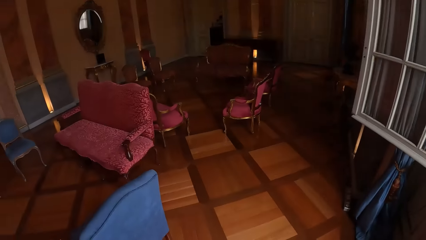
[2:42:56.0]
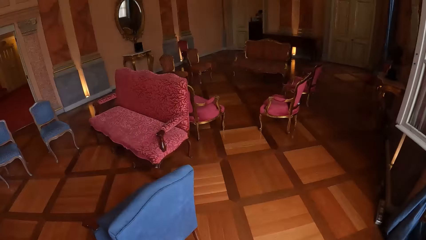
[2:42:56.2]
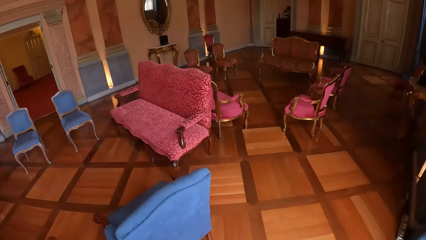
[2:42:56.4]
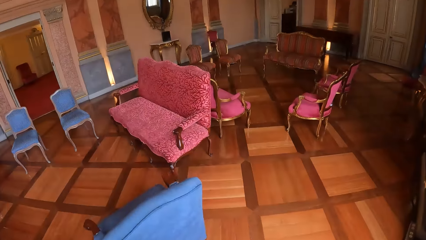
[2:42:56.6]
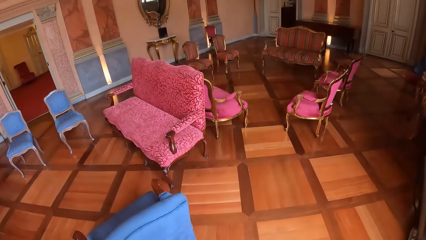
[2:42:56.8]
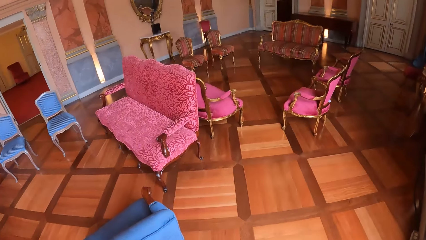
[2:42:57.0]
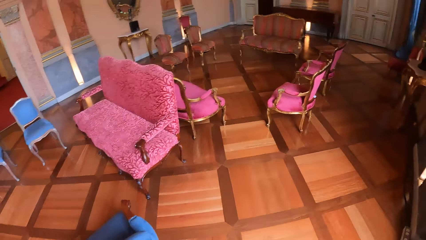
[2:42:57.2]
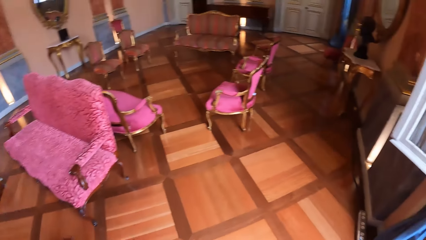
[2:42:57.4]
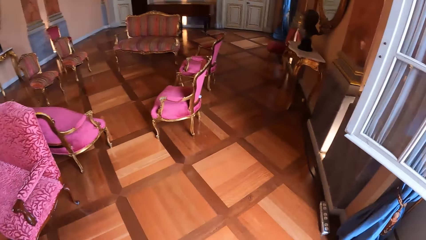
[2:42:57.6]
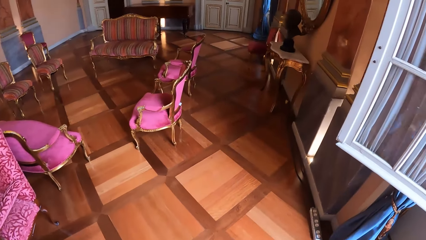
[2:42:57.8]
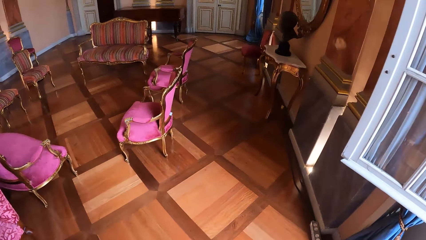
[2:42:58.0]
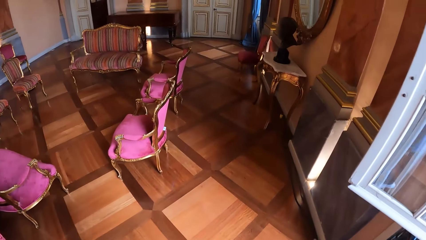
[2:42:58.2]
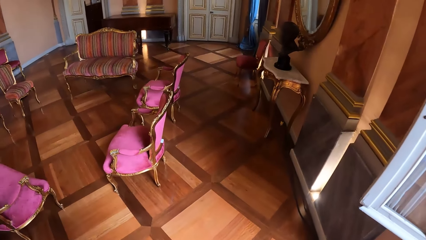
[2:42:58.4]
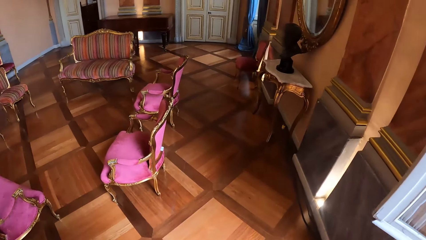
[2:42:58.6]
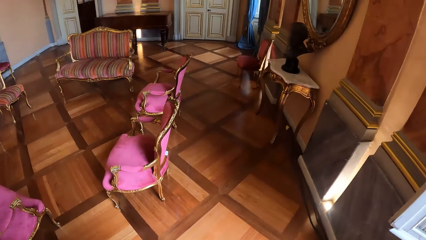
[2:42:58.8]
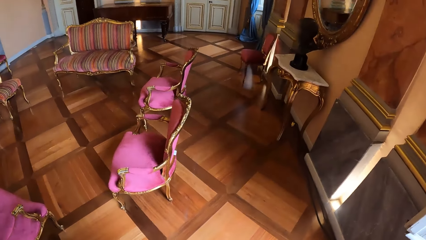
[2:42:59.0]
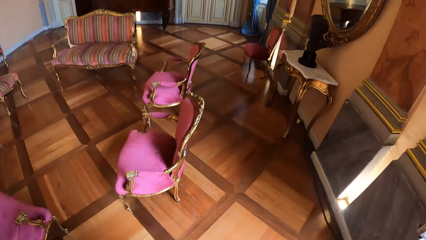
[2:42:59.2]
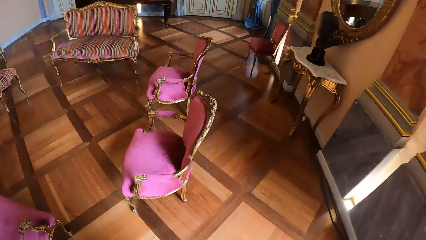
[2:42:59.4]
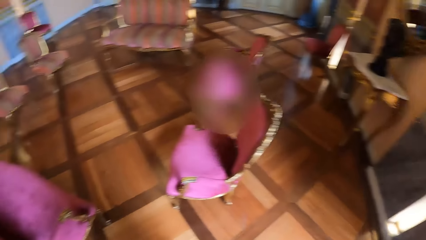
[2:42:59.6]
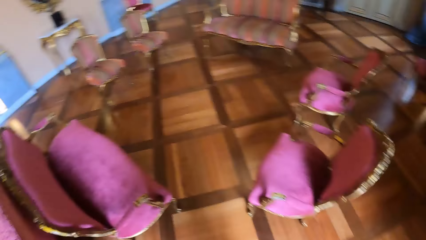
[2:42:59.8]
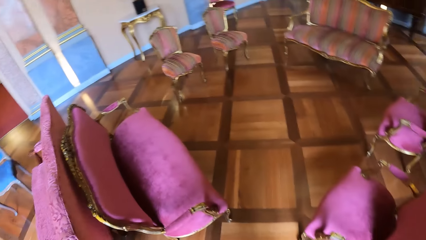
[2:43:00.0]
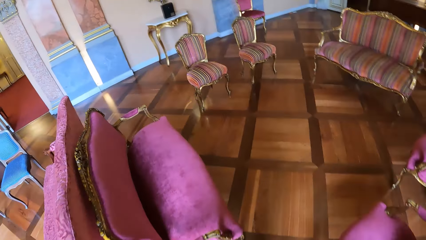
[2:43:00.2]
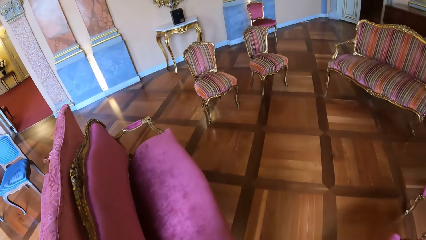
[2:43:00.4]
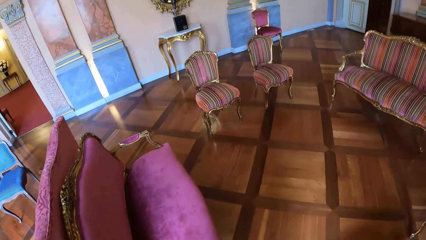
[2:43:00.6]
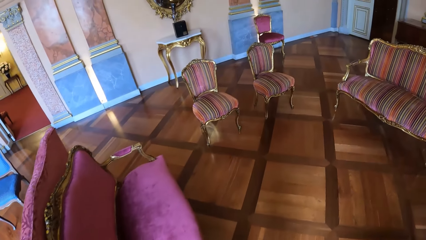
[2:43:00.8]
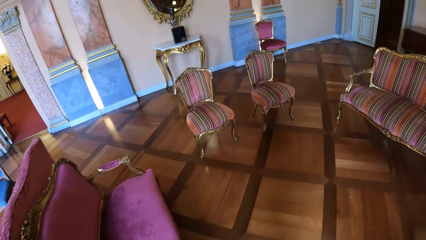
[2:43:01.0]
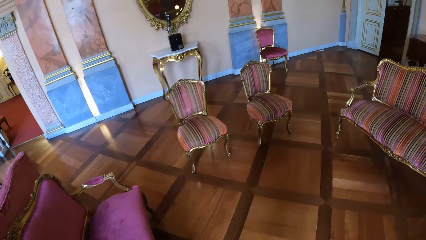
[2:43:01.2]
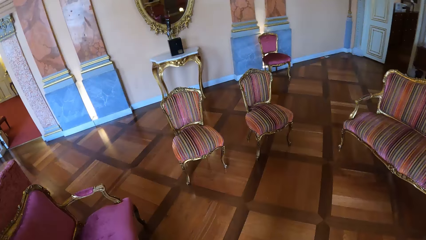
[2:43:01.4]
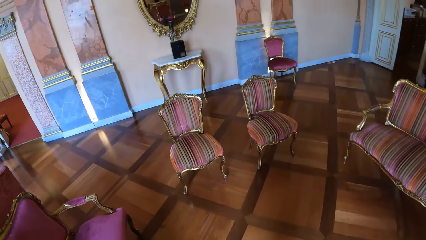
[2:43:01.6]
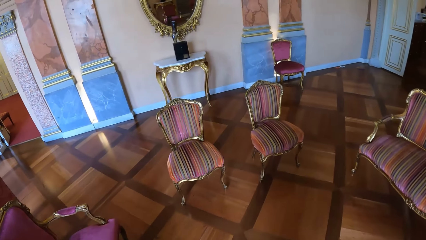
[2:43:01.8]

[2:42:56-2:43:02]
The camera wearer looks around.

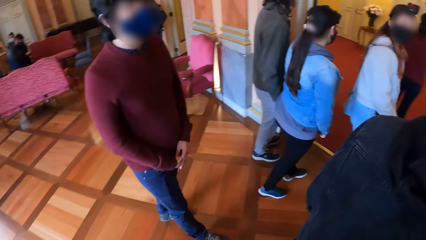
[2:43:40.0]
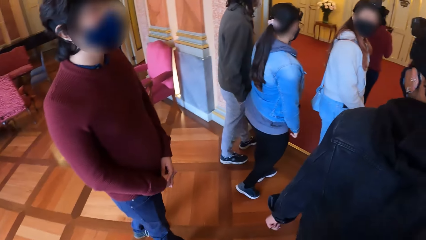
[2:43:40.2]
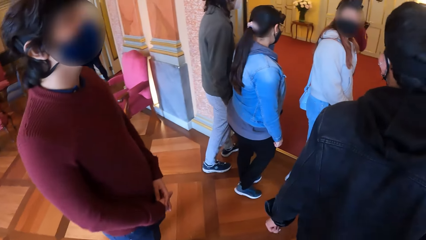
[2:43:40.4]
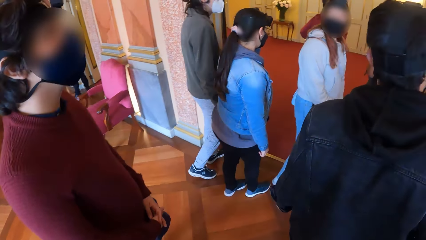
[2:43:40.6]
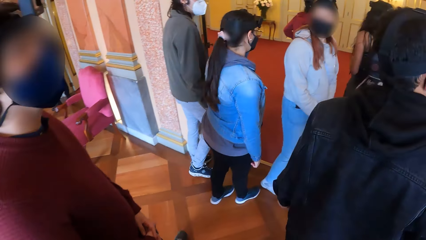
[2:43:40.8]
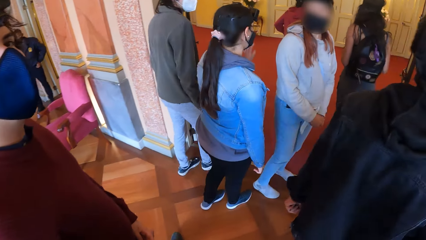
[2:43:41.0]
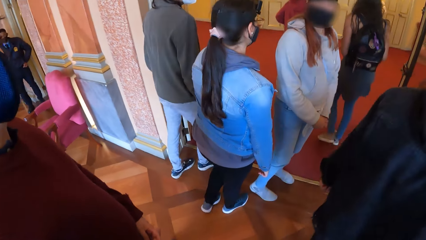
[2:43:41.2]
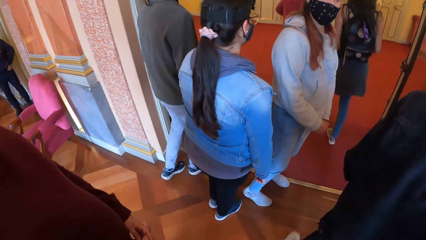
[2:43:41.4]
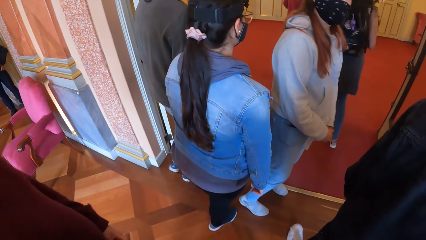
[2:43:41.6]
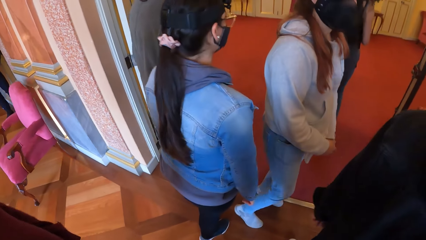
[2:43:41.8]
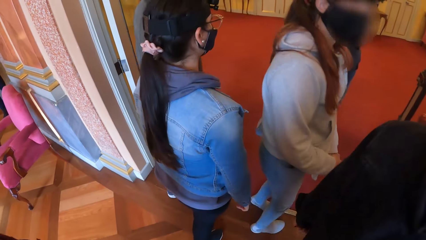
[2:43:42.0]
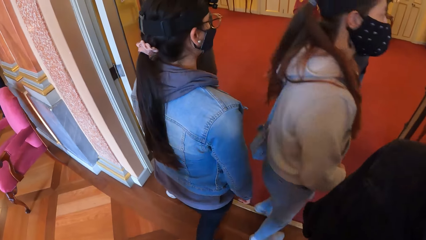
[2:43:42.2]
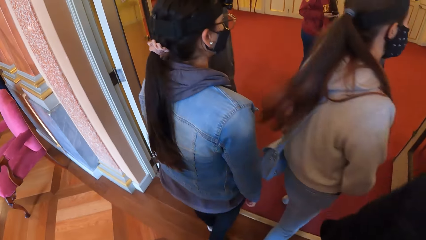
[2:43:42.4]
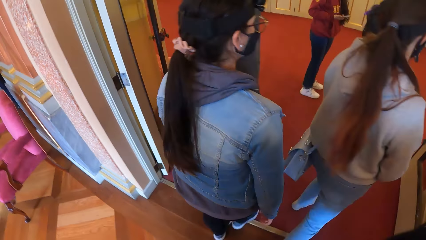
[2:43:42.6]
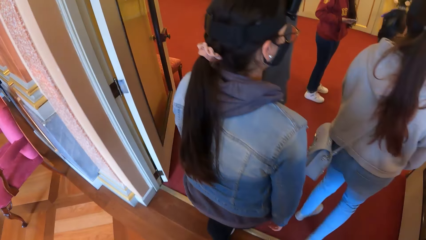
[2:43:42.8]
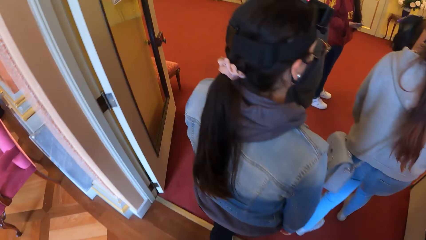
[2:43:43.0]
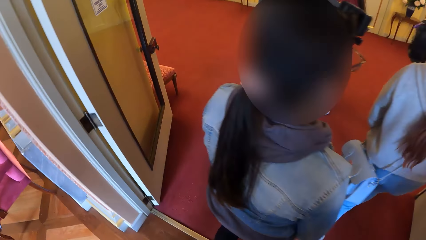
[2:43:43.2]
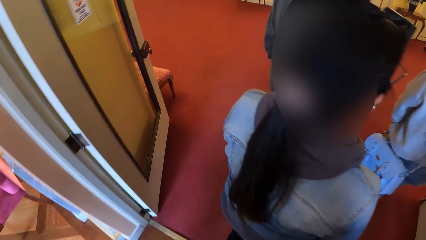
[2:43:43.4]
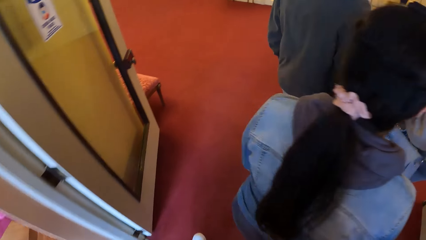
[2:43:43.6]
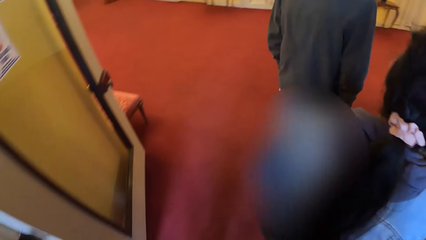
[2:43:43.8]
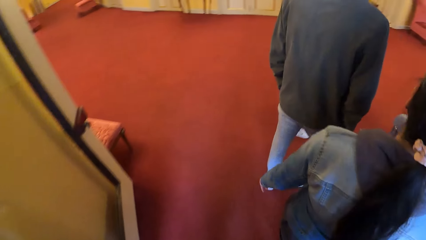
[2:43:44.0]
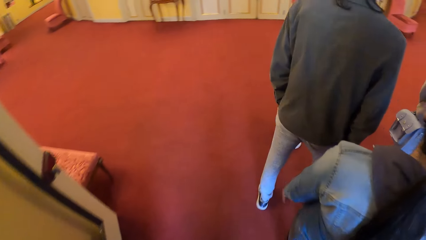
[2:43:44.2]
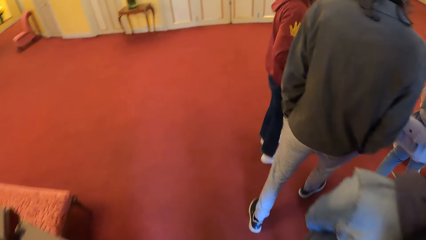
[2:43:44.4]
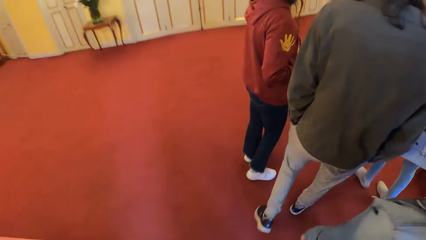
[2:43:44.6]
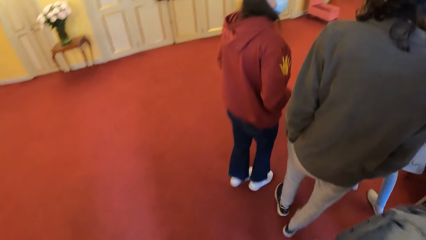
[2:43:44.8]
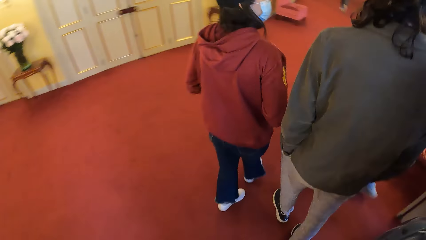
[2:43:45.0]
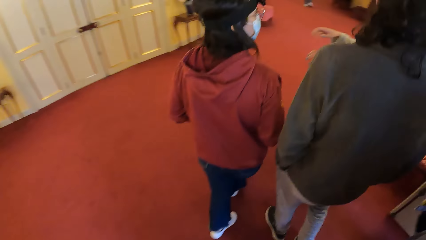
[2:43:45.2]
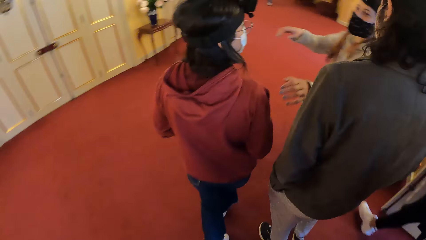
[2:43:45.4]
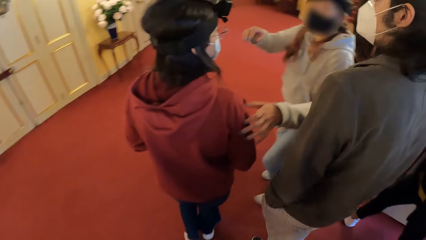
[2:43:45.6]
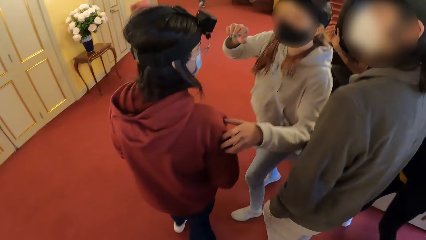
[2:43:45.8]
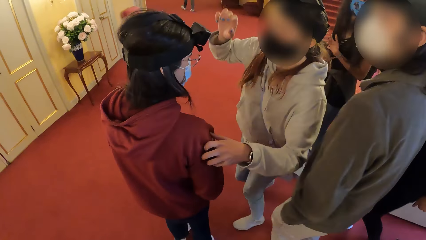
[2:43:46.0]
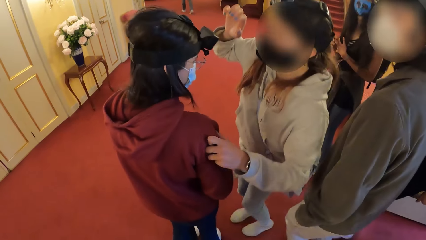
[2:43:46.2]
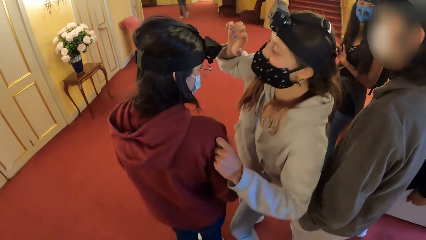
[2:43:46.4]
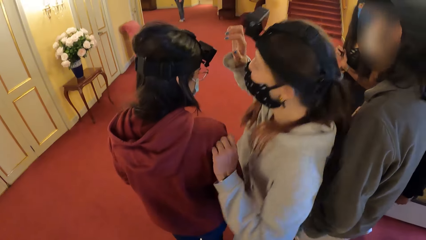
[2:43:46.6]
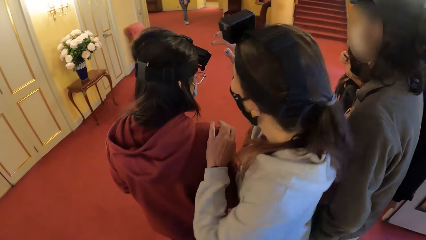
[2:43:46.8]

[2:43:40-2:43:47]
The camera wearer walks out of a room with the group of people.

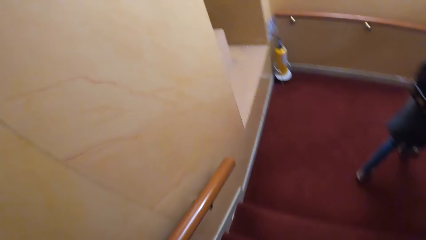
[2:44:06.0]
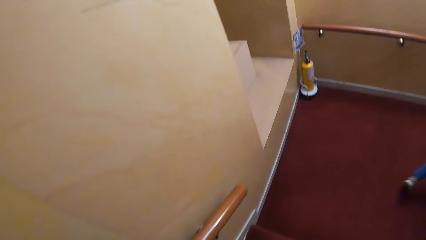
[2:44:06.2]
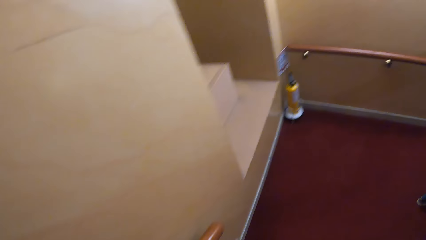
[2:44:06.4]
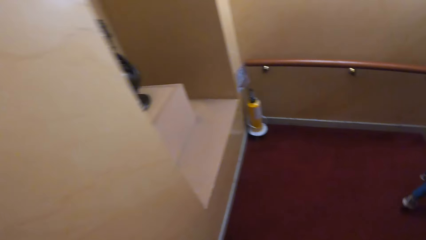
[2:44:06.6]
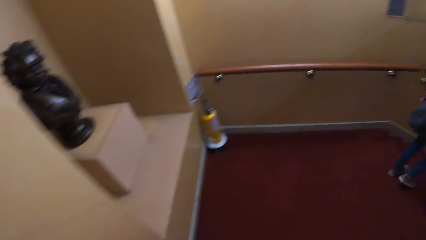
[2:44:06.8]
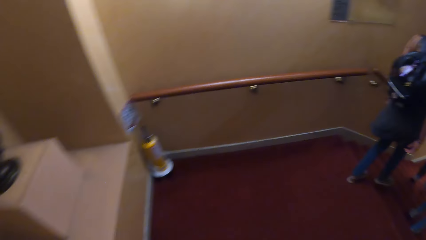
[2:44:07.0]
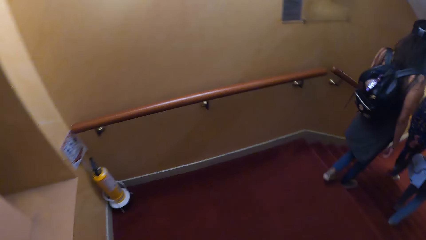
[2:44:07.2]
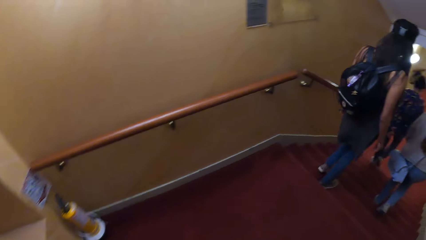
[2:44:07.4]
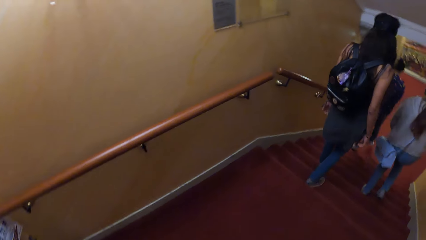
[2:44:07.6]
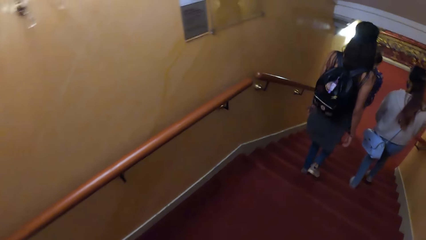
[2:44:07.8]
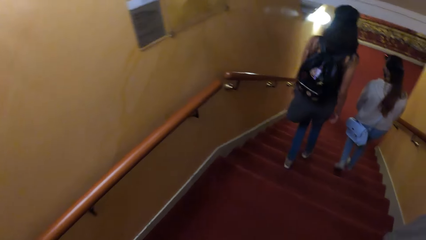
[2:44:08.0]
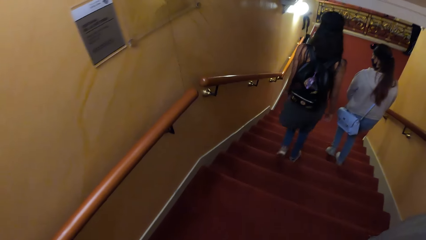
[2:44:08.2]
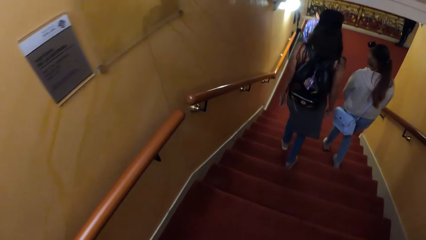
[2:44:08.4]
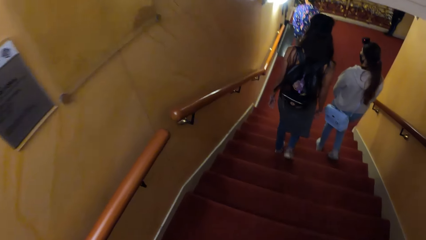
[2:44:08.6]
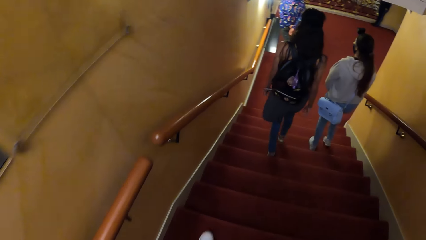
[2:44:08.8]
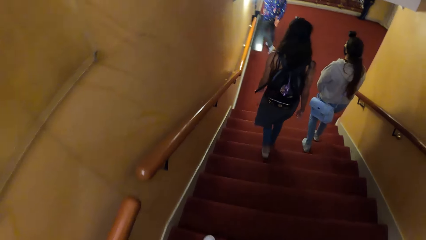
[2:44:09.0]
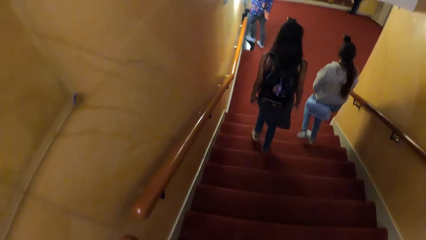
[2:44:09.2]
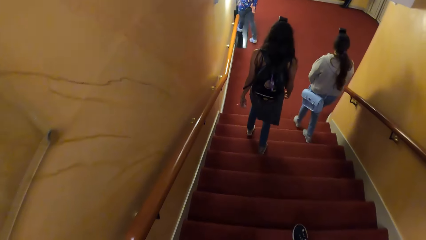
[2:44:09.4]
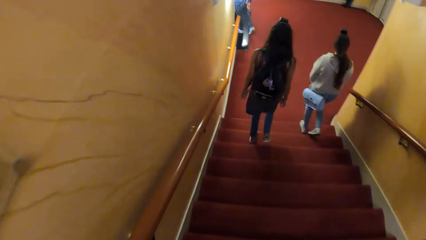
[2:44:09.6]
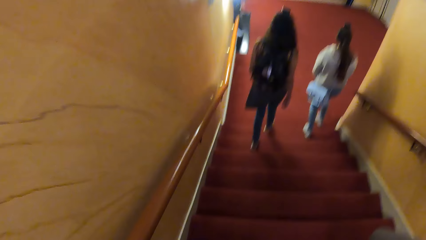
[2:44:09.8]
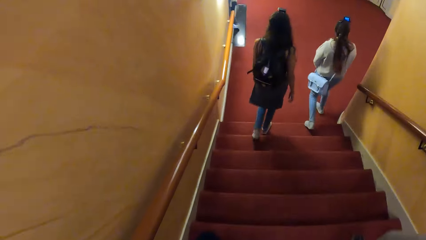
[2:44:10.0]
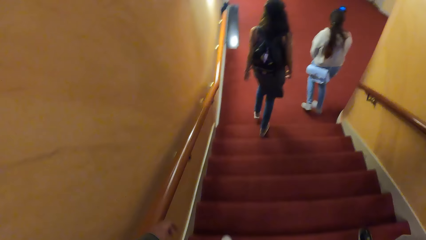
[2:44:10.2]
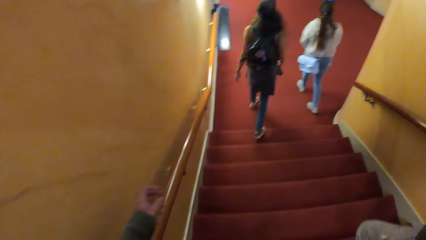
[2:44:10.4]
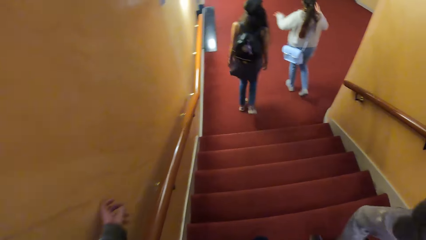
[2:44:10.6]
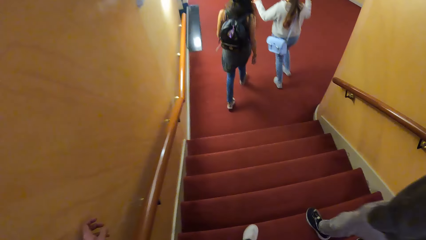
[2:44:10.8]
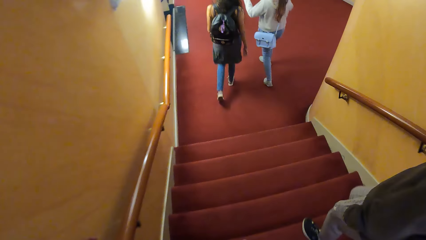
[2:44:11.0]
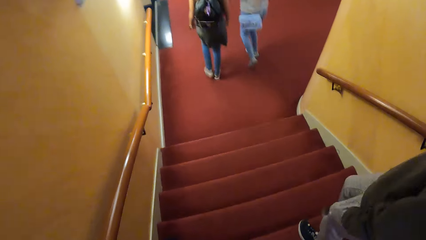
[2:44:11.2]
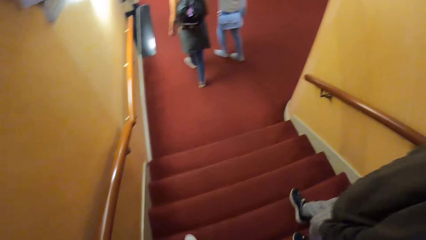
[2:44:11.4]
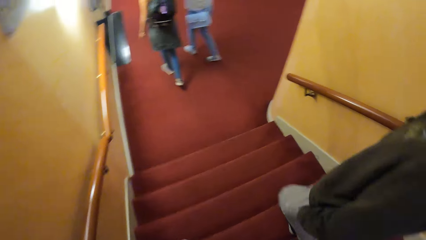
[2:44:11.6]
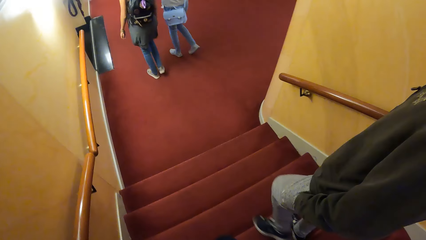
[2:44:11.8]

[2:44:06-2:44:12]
The camera wearer walks down the stairs.
